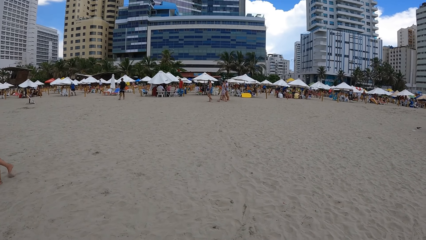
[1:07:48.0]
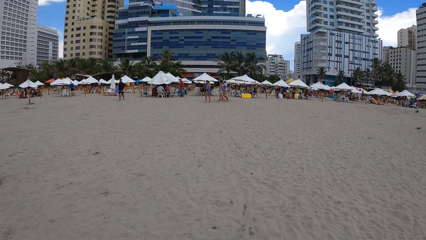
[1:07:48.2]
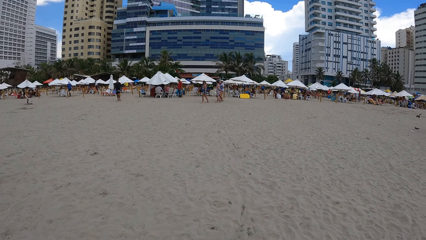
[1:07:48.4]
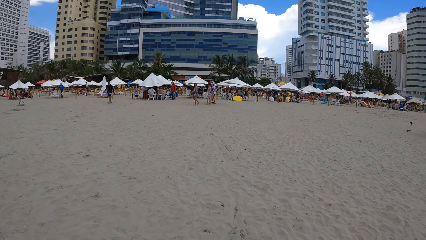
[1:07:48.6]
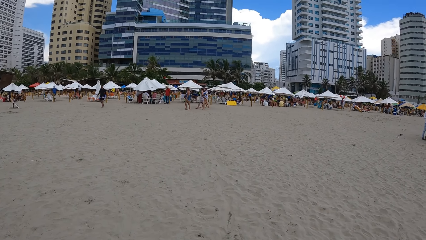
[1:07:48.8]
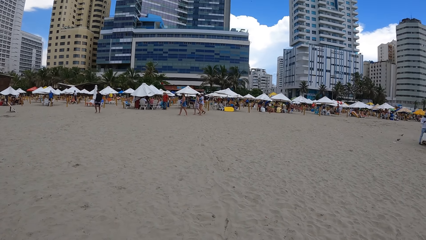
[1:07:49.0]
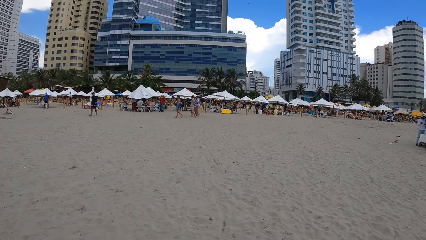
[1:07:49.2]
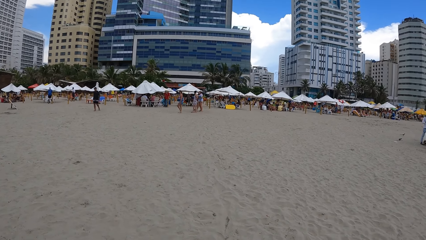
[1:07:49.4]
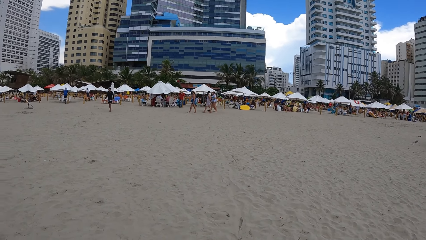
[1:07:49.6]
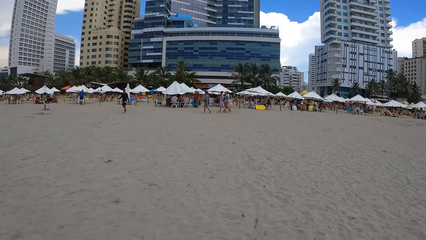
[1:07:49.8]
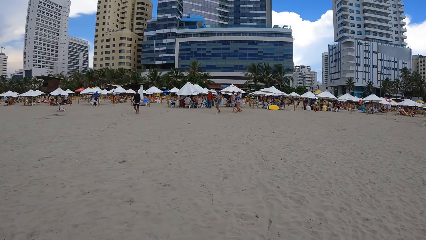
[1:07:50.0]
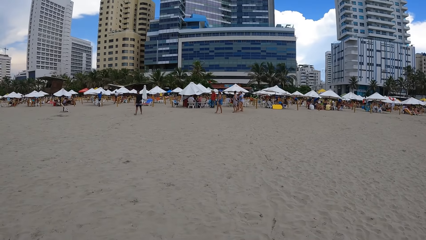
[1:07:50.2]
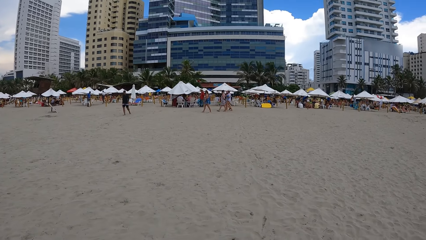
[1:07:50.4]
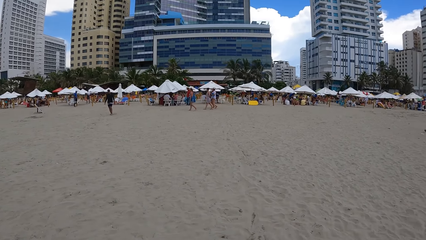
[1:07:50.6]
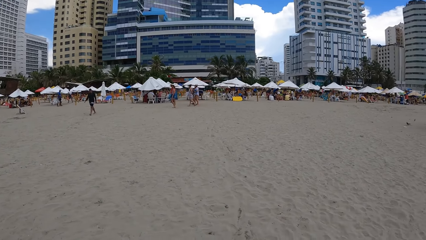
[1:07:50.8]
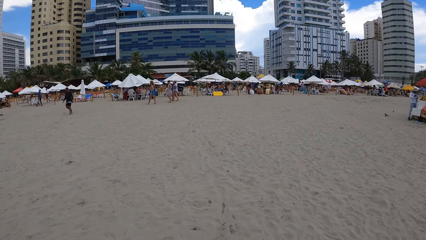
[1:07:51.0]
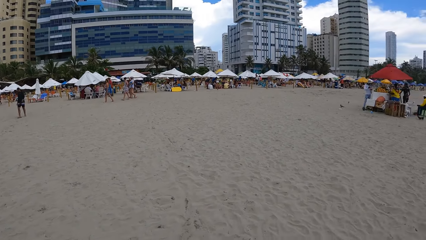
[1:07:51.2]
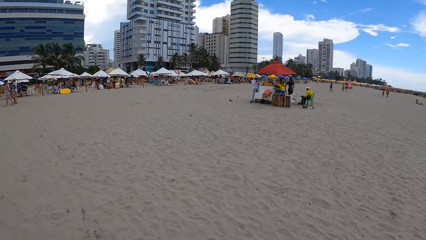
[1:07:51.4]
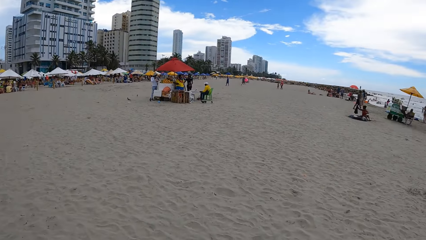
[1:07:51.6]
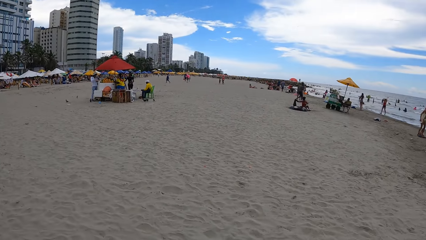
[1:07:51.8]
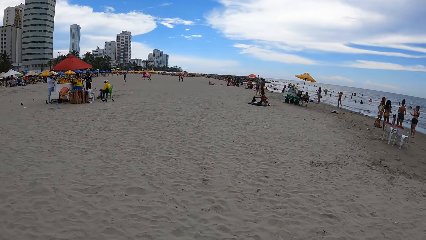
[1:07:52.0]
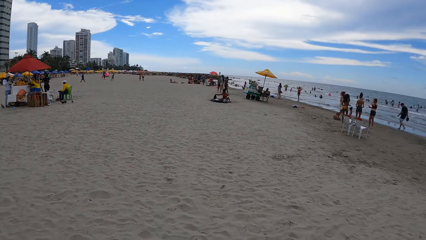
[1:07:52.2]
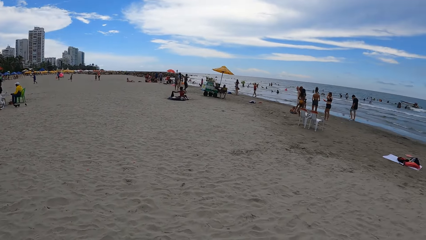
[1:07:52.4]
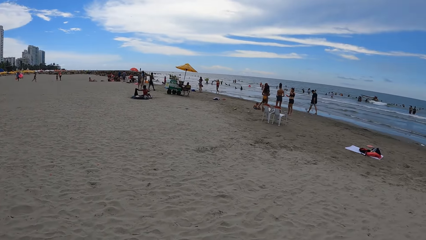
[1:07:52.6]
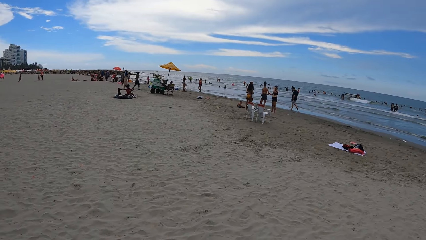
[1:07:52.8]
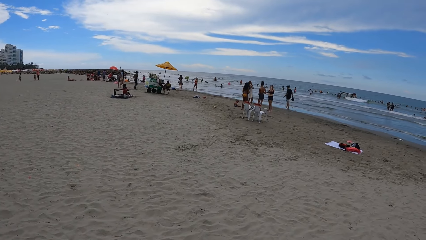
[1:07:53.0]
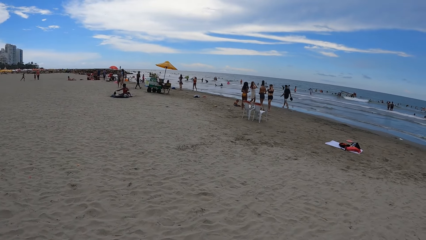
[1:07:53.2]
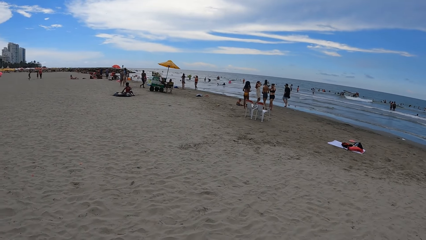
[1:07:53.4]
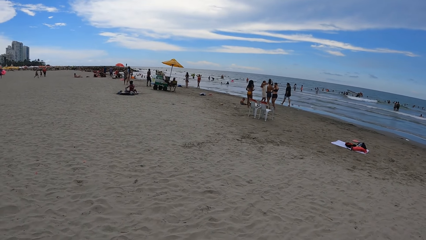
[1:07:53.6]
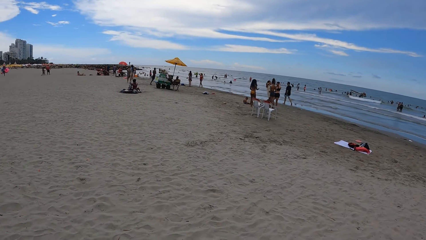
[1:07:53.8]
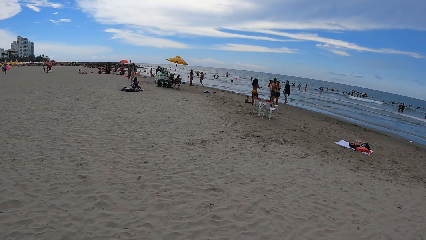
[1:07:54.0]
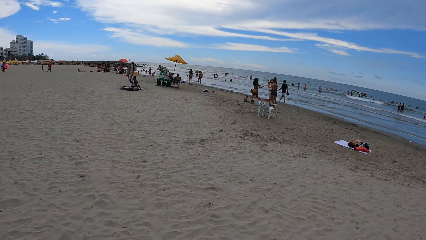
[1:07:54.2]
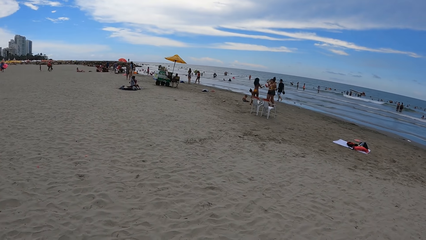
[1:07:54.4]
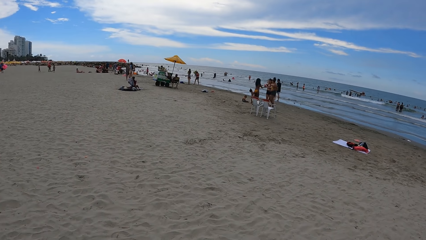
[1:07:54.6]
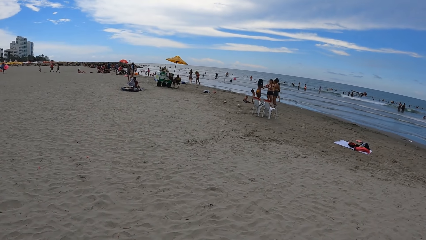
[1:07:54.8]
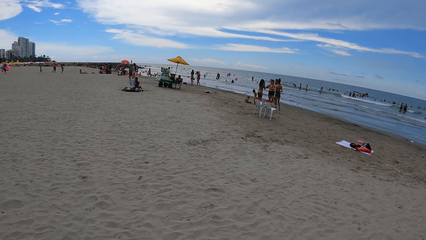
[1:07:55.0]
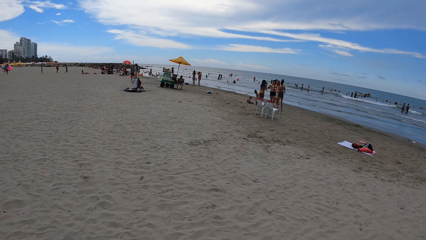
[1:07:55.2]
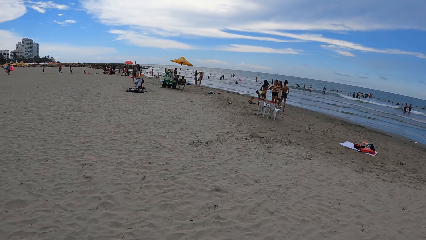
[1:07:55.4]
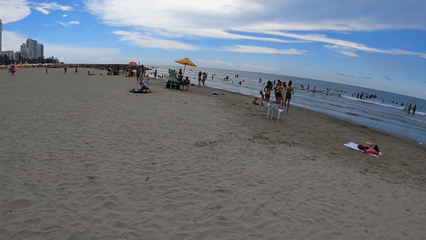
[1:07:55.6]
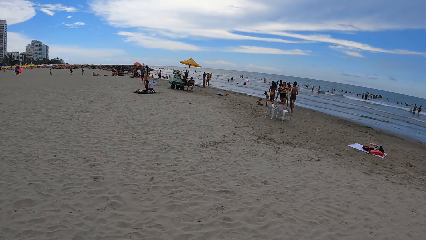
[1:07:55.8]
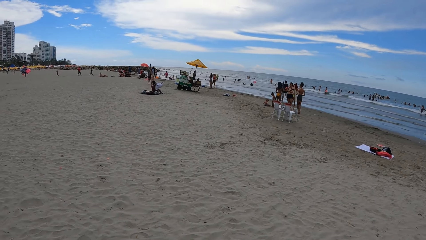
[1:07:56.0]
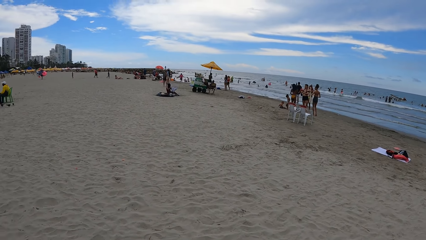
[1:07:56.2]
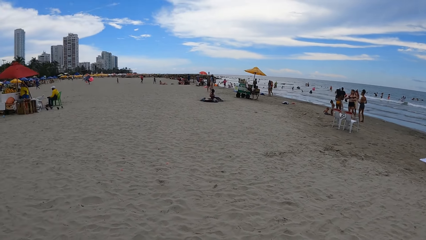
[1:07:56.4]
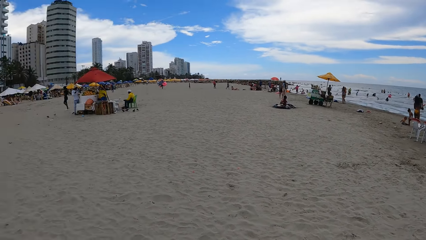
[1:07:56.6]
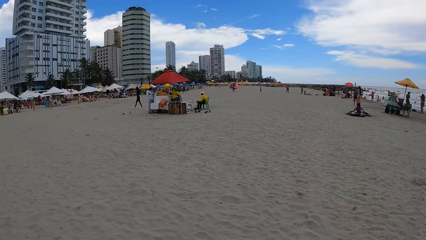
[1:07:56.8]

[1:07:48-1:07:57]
The camera wearer looks around.

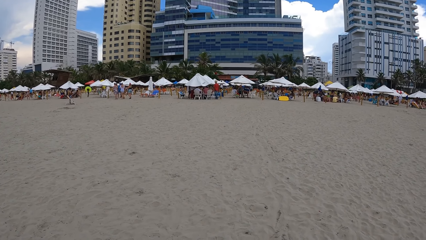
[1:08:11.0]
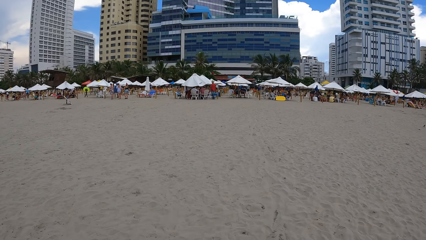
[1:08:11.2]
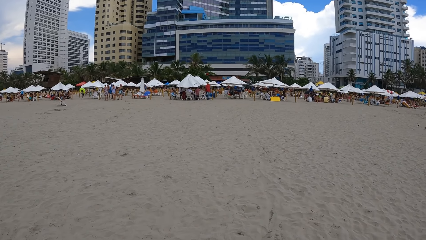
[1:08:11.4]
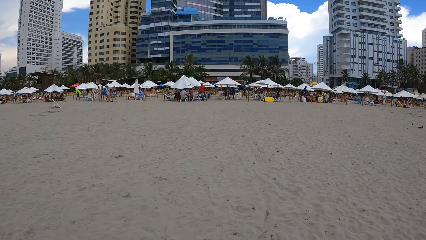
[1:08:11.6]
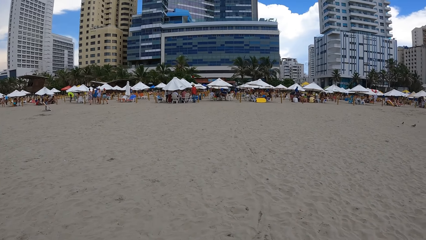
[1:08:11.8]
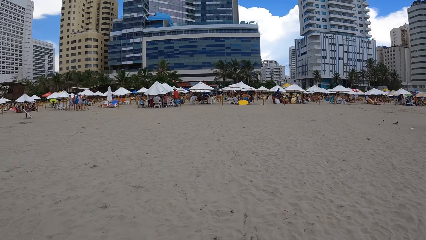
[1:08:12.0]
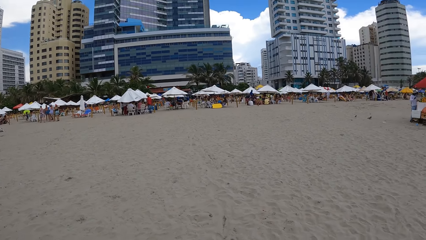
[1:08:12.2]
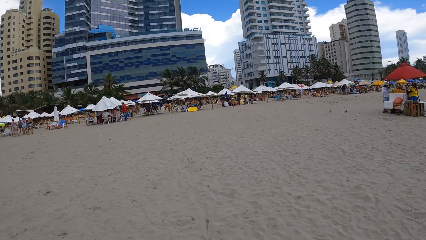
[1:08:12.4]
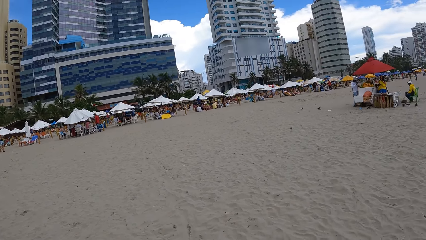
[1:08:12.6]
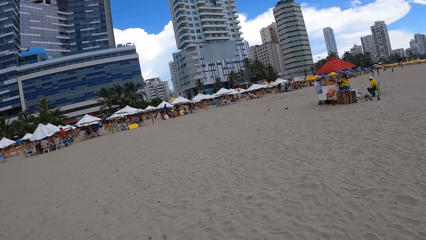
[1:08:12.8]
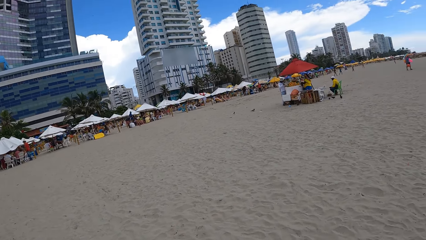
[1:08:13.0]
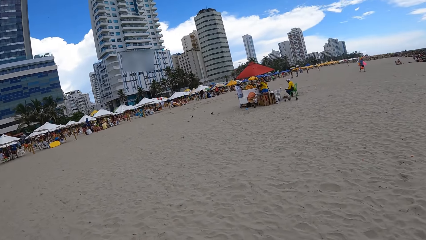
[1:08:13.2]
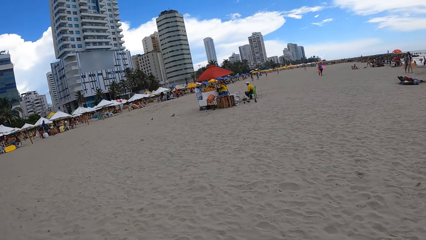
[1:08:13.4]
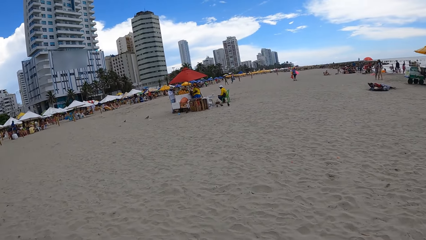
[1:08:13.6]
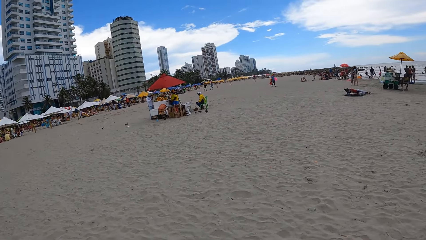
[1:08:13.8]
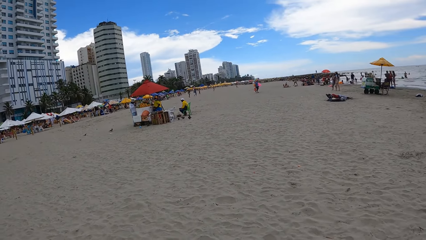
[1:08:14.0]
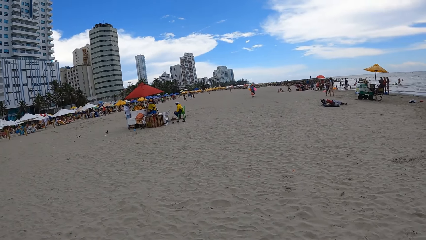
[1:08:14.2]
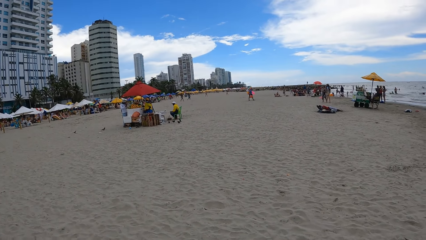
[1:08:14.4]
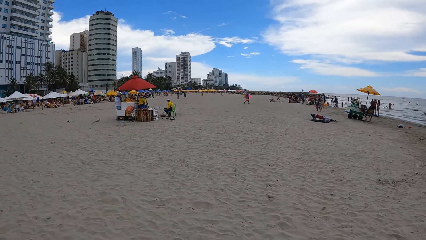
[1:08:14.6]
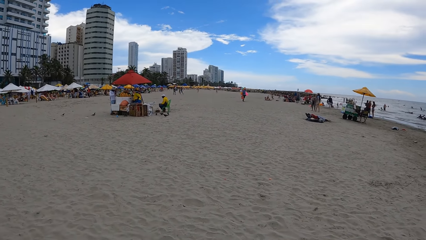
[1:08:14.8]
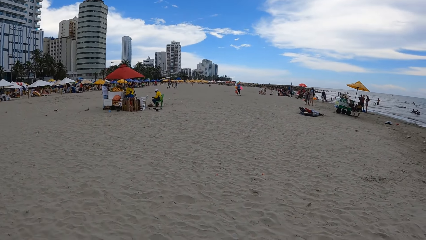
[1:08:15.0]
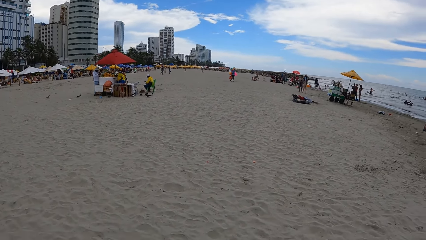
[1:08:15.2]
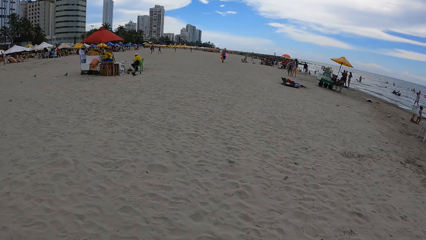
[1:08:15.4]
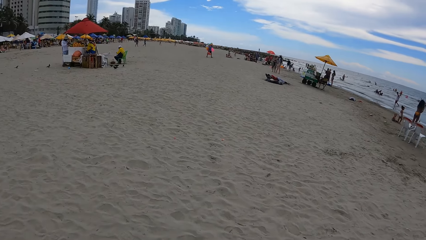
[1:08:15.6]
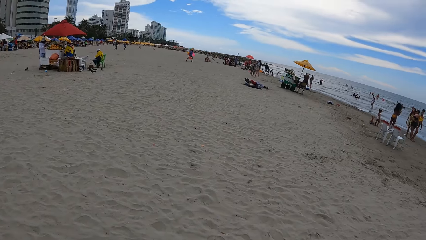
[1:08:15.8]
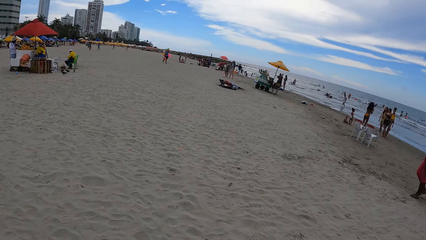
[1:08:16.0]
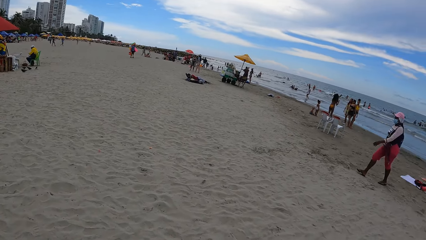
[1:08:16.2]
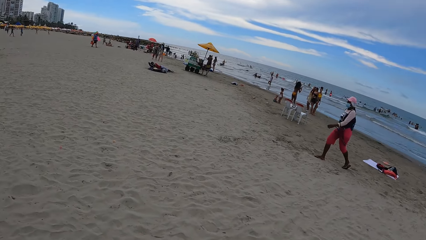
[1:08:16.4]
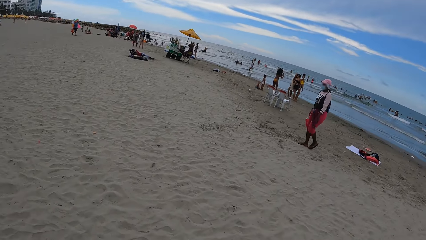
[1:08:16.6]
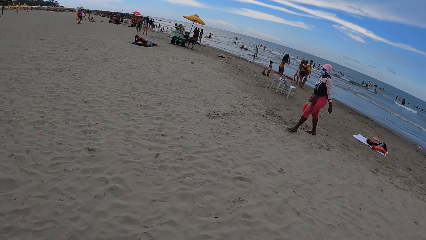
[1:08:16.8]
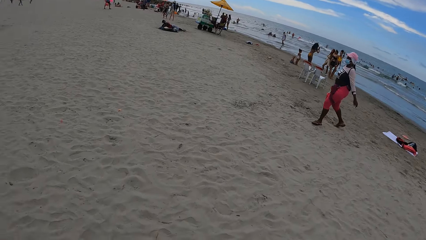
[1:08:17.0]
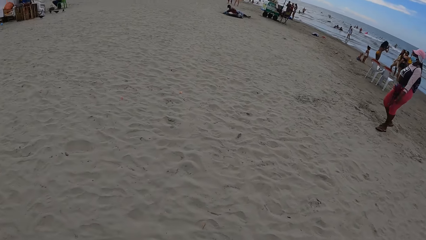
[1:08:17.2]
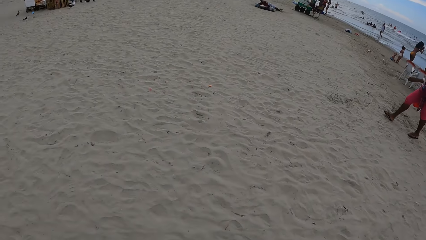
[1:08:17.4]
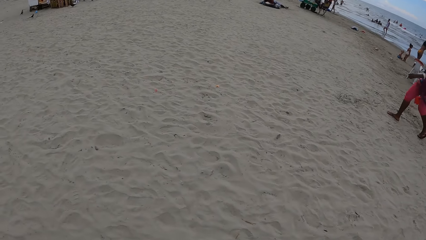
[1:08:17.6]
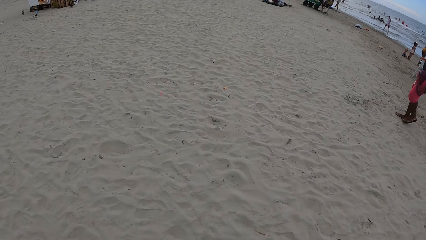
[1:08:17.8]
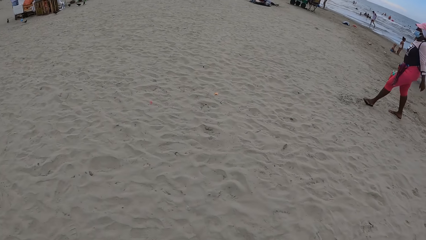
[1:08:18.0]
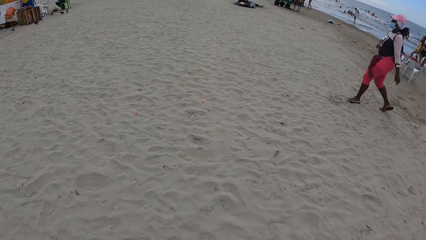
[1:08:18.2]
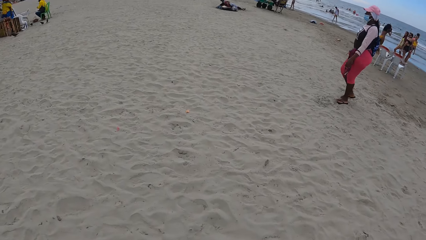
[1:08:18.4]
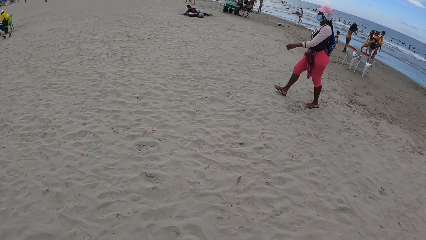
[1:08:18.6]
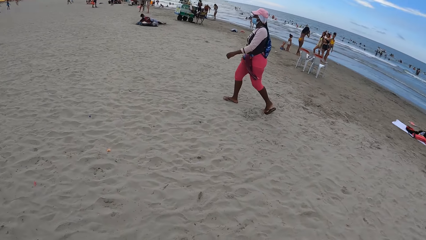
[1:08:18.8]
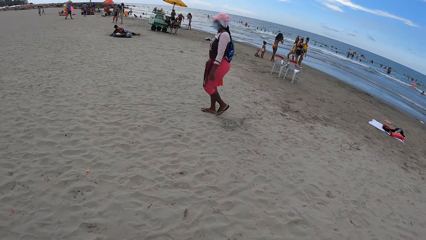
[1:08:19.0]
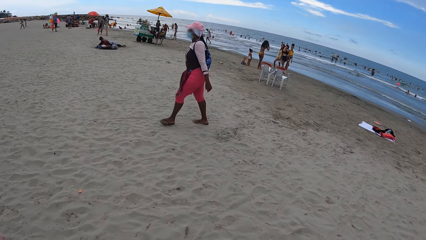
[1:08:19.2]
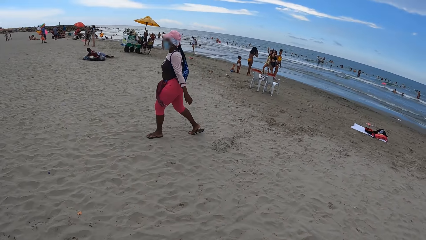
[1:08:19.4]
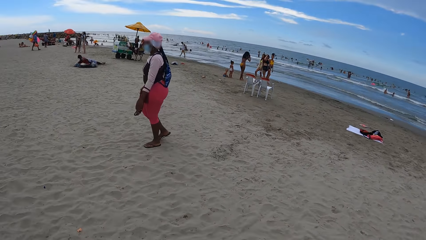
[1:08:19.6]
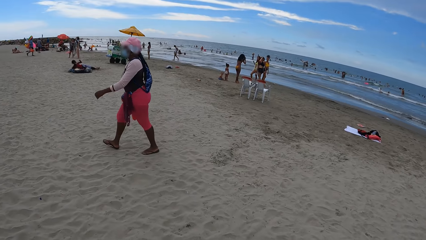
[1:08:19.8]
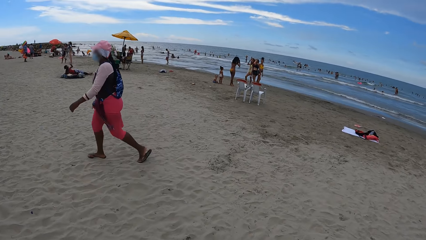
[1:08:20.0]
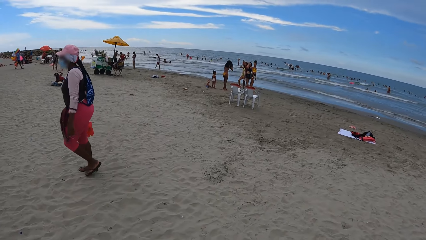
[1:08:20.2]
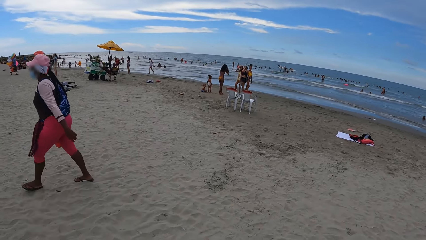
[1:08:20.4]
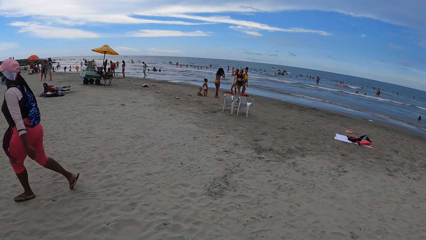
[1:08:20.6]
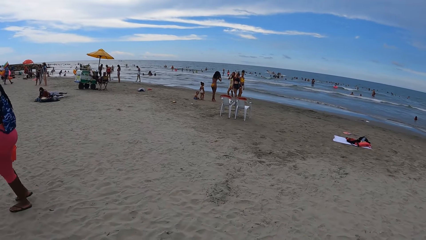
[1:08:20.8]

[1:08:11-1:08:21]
The camera wearer looks around. They turn around. They walk around the beach.
